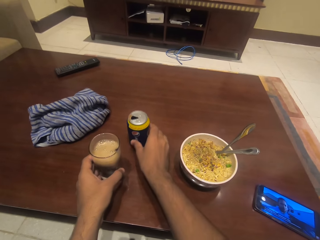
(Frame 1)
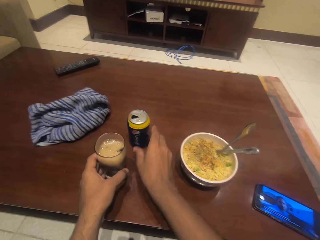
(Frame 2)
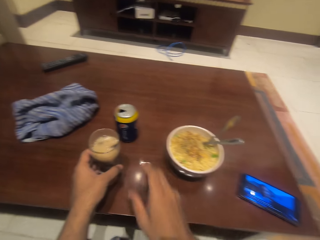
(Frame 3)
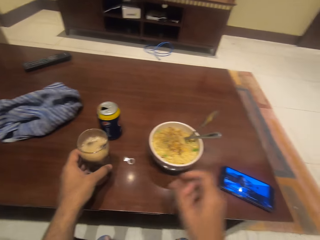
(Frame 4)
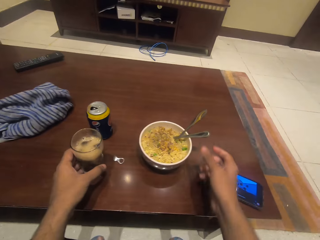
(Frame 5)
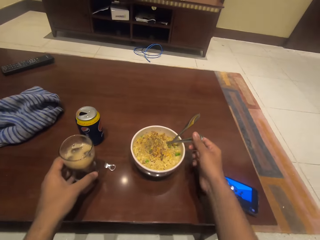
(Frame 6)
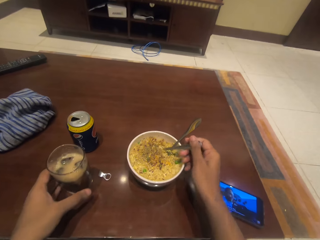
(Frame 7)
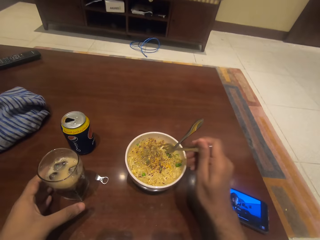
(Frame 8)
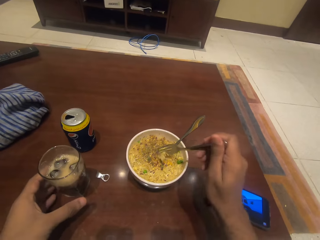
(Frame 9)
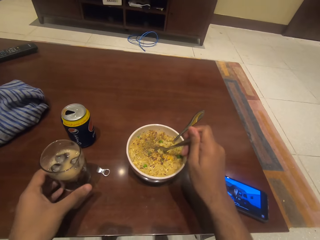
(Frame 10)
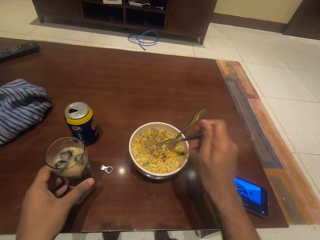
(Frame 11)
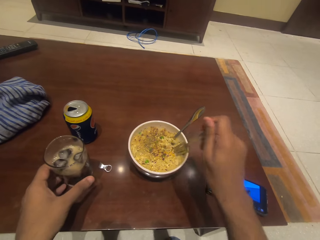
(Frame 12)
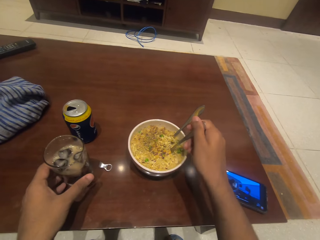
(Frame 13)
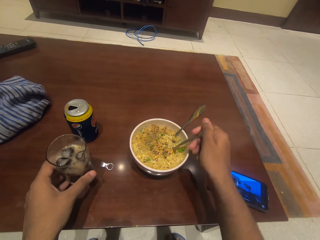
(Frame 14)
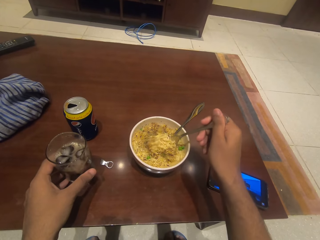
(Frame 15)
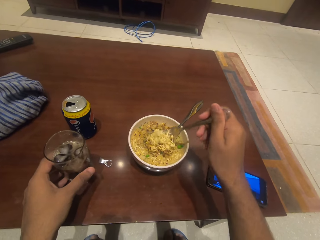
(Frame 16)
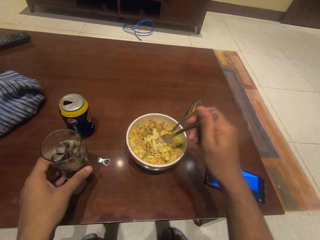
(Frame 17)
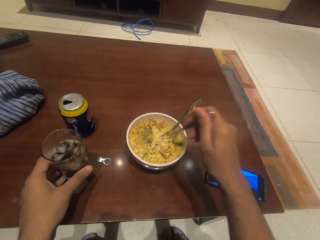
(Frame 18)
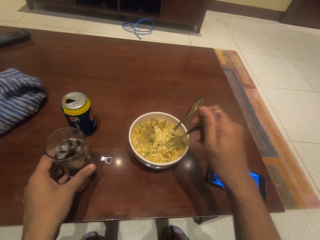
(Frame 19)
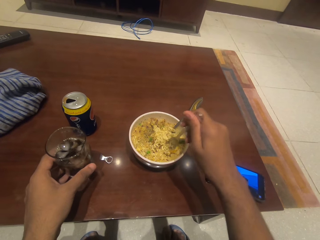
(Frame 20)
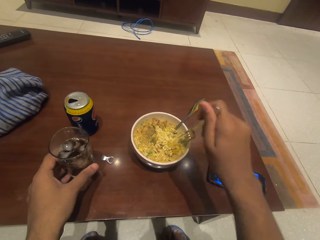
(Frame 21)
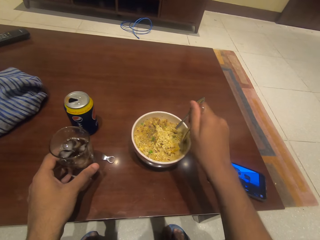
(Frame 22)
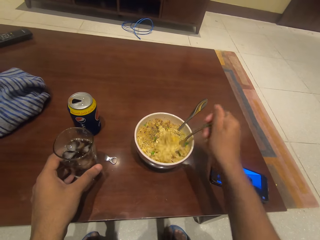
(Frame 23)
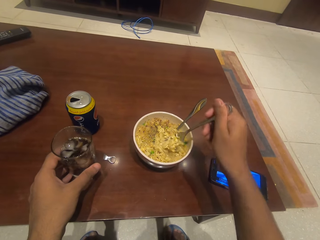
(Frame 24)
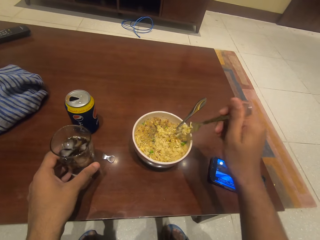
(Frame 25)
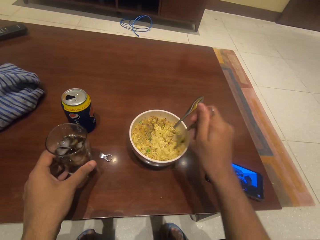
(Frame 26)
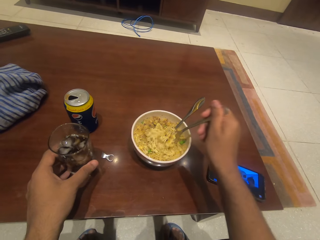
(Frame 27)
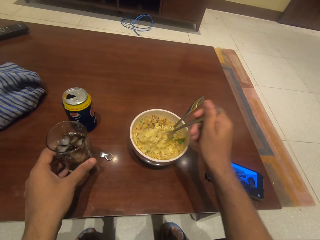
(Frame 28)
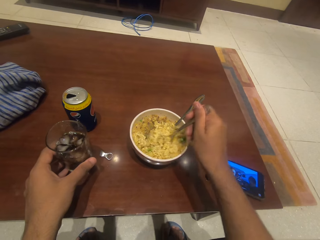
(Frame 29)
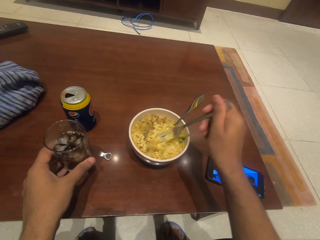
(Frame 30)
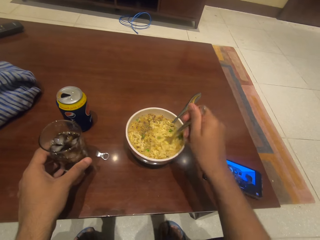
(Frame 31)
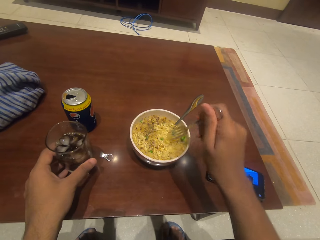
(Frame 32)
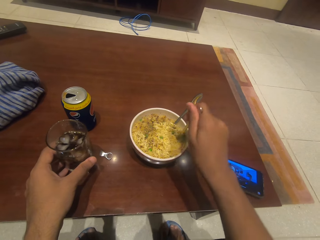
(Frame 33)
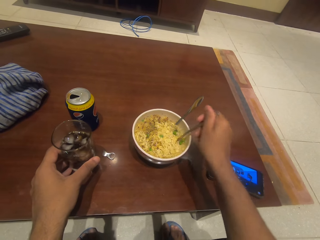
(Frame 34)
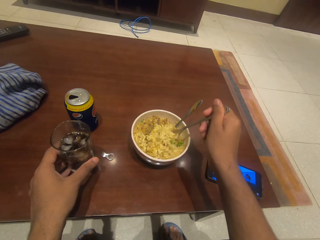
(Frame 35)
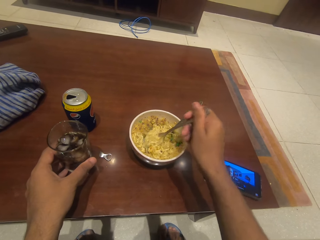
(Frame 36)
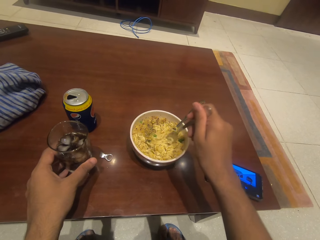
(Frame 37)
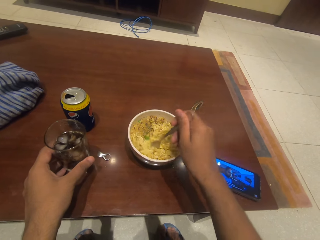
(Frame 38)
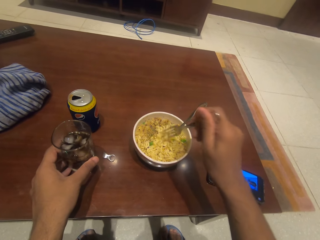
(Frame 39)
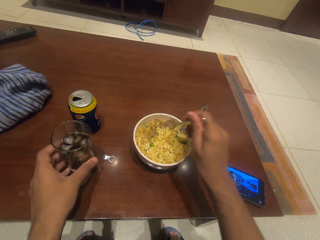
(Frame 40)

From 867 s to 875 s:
The camera wearer stirs the noodles in the bowl with the fork.

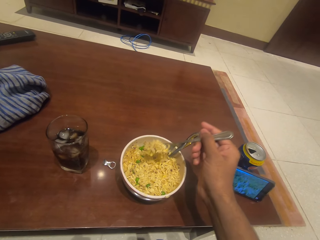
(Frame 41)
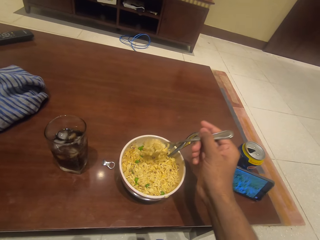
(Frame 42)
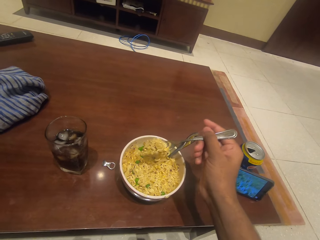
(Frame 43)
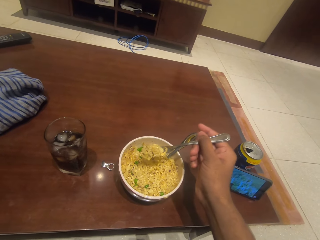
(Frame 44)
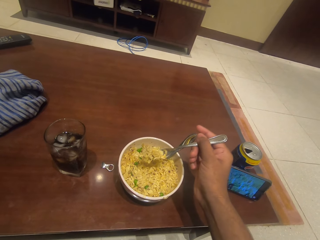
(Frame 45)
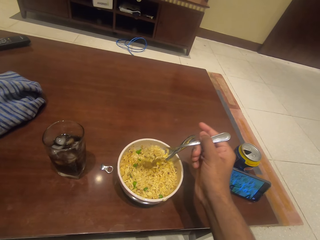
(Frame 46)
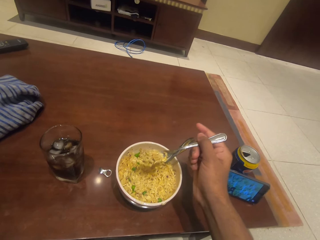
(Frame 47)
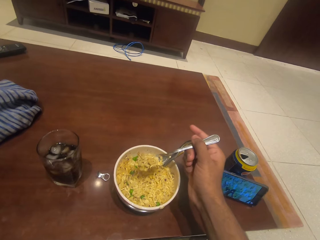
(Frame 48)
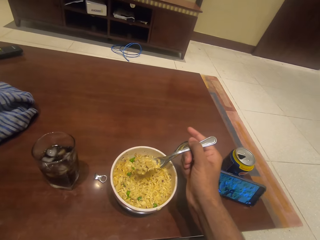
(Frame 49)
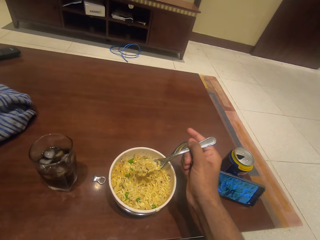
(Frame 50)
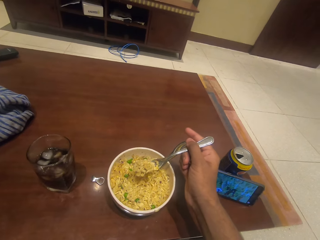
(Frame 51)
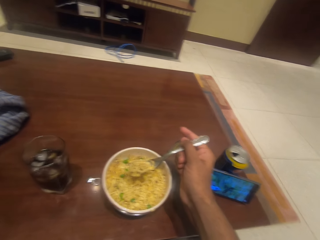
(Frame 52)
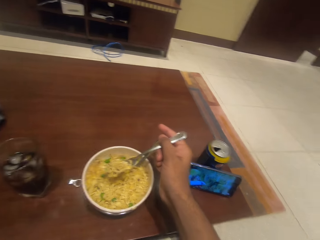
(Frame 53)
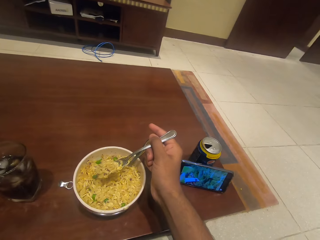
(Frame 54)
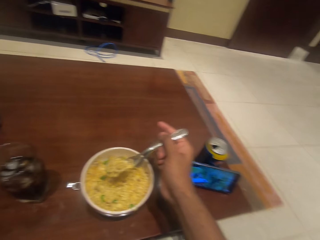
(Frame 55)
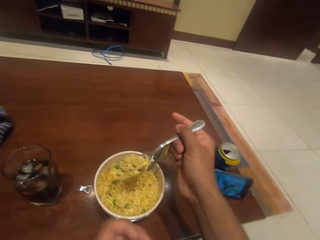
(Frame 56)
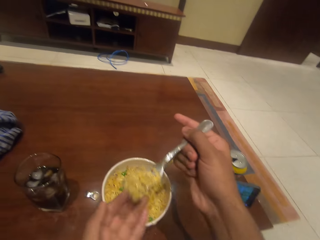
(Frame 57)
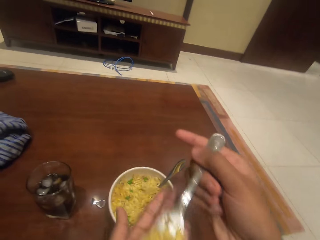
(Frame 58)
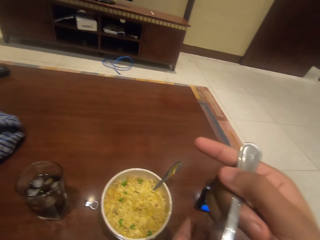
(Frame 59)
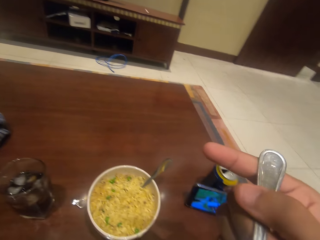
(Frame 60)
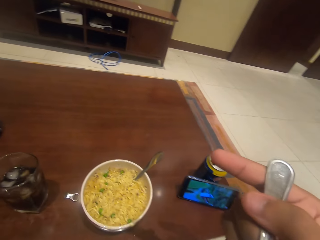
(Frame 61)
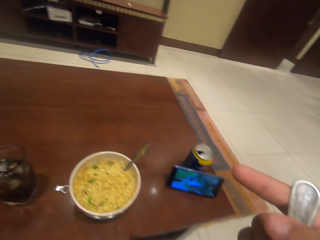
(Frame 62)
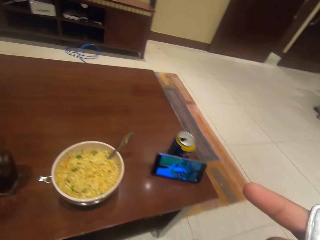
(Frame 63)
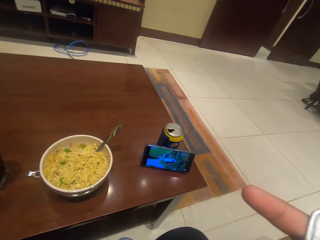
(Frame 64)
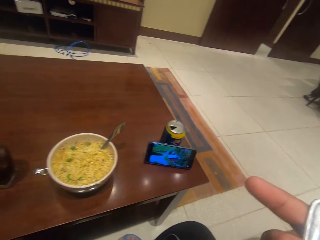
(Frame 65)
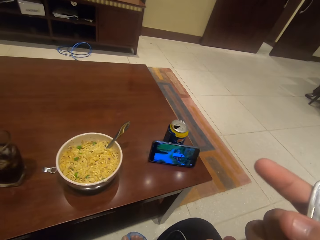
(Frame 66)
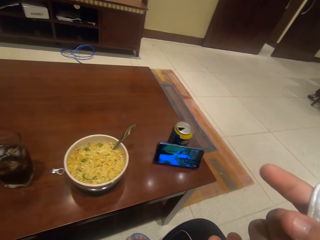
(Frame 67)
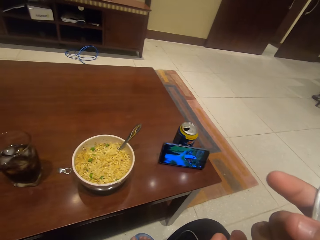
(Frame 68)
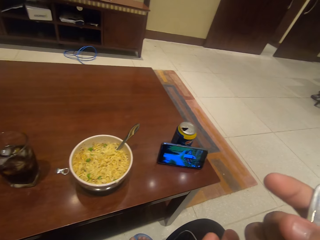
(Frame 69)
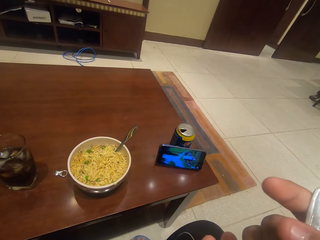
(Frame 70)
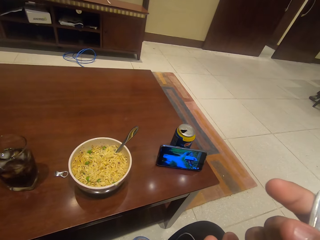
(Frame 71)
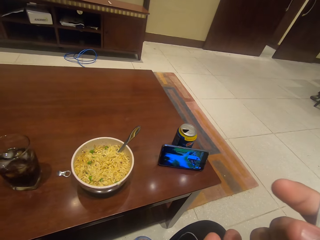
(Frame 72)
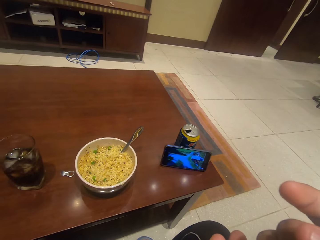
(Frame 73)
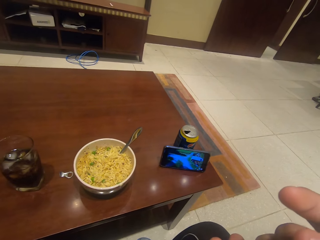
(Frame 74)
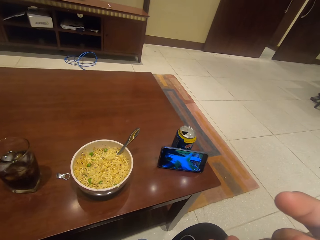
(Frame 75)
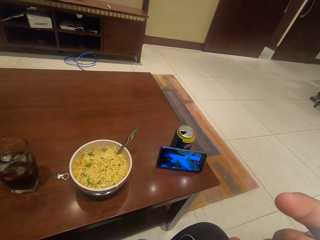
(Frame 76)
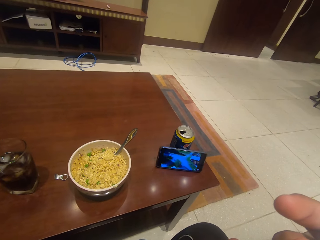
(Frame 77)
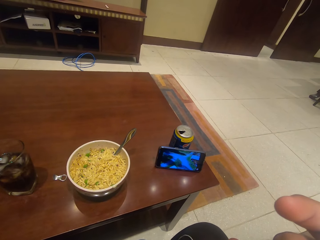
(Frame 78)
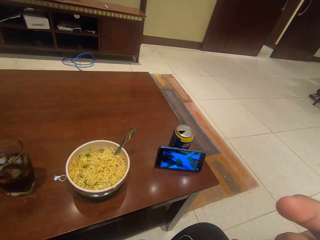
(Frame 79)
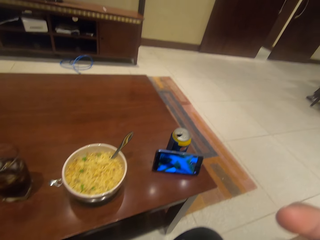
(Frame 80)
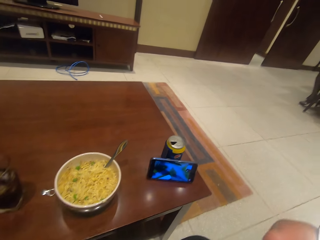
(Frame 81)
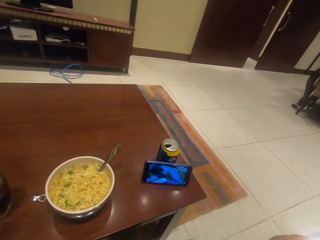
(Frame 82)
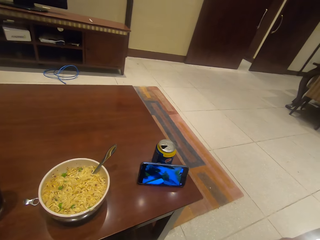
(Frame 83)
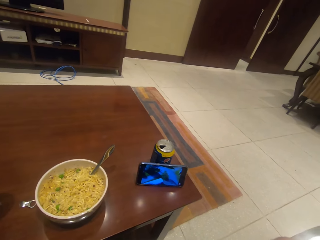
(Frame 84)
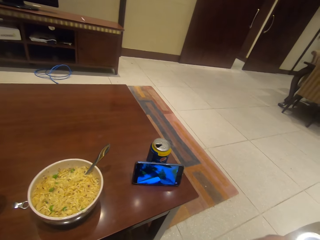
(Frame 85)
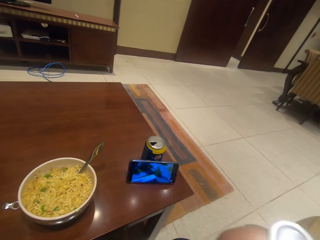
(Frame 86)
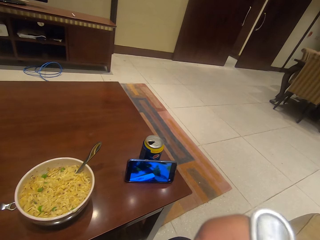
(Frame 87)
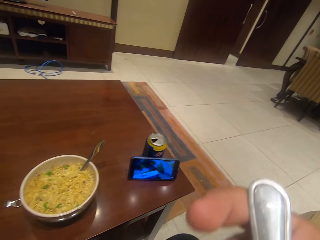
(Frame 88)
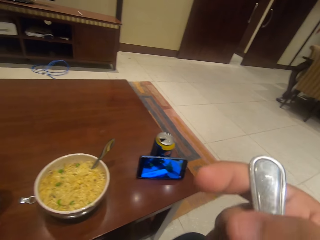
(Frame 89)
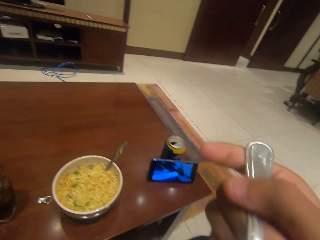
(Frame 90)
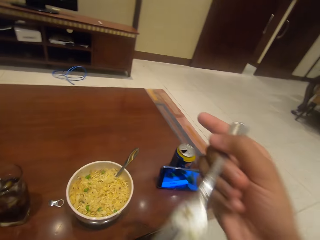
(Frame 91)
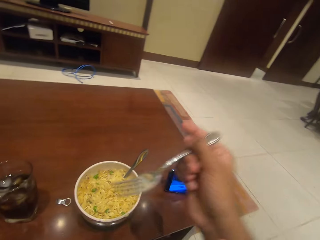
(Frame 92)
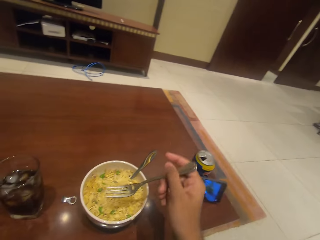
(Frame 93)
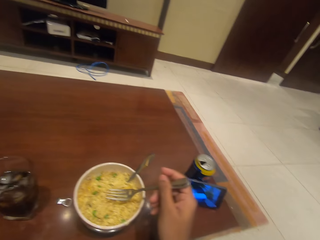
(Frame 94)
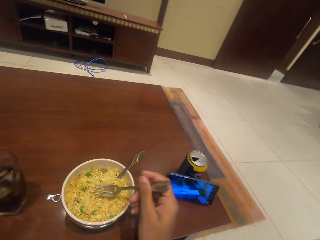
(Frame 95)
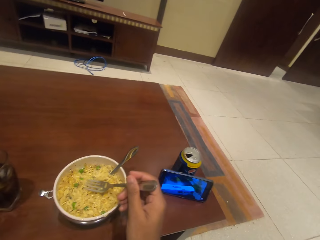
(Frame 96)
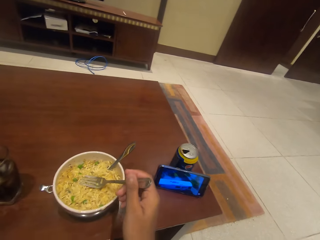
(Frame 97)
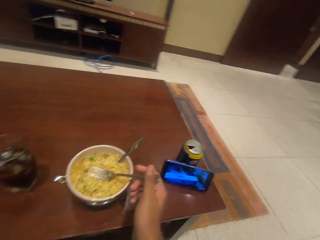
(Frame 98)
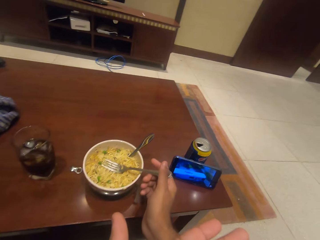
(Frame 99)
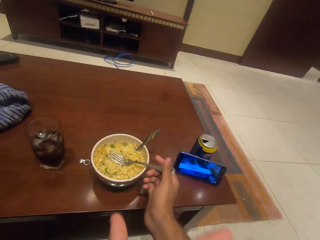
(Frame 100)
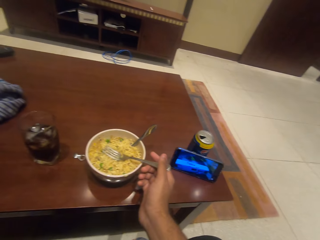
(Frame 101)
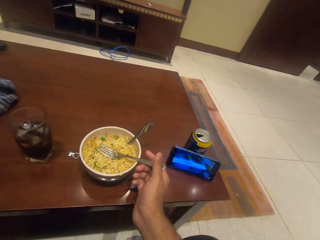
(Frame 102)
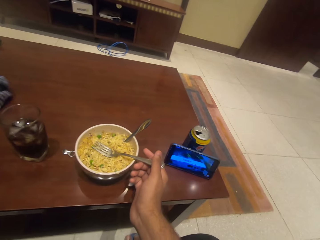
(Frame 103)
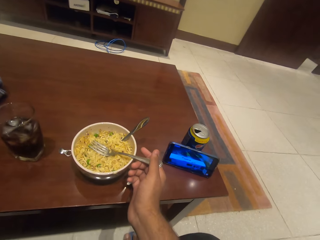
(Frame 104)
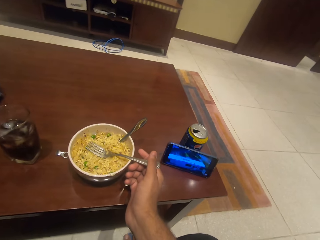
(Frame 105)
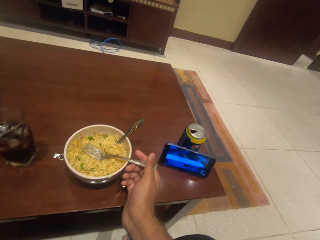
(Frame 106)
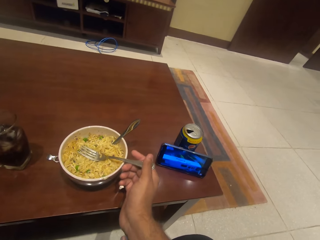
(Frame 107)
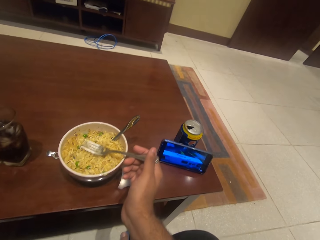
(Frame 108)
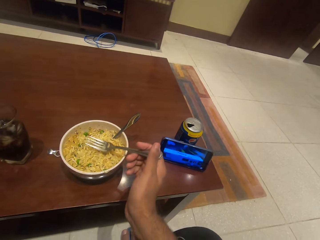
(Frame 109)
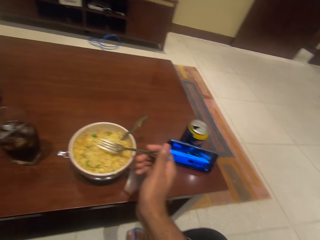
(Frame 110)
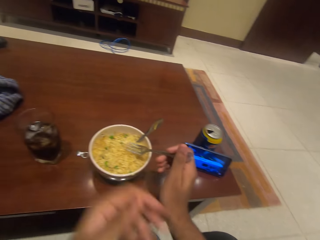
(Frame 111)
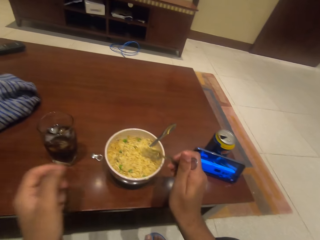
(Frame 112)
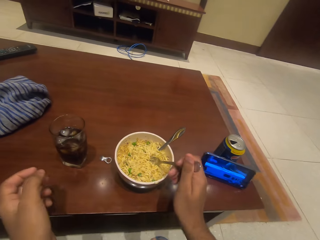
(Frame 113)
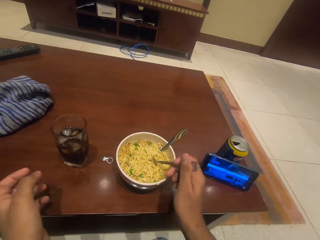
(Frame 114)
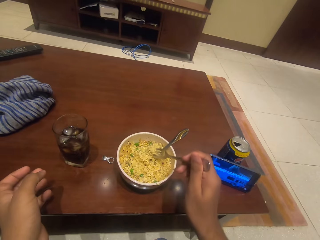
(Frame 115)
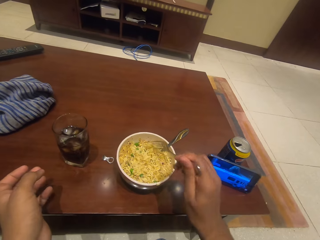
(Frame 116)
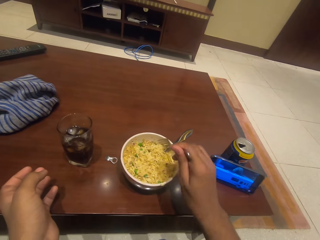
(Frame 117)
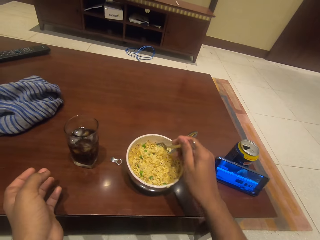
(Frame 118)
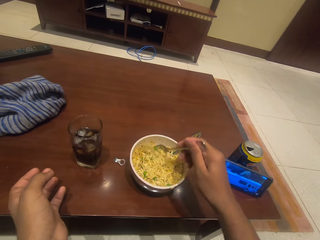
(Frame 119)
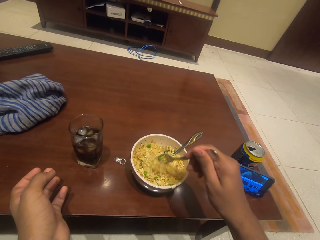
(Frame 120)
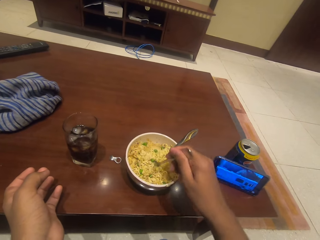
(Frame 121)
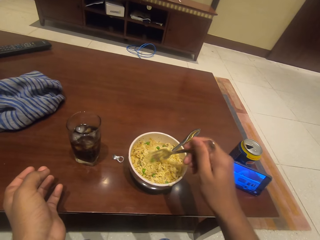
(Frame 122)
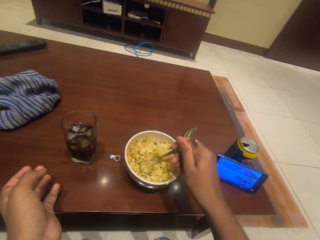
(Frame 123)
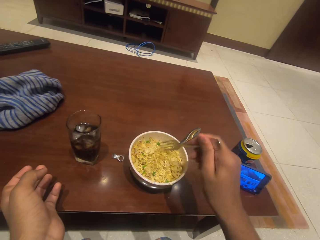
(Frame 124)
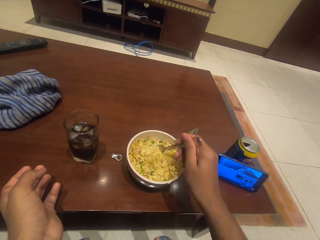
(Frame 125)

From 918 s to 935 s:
The camera wearer scoops food with the fork. They eat the noodles. They put the fork in the bowl.
